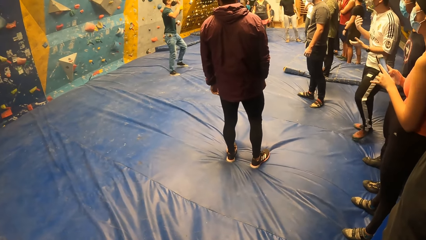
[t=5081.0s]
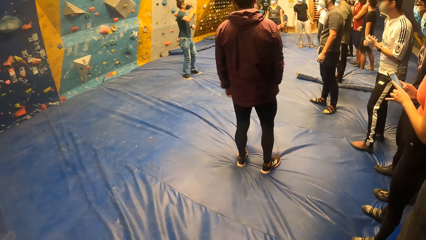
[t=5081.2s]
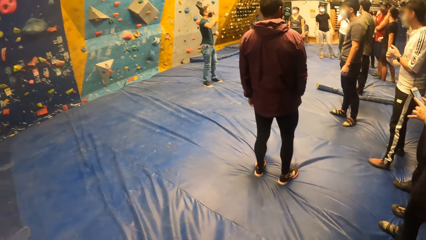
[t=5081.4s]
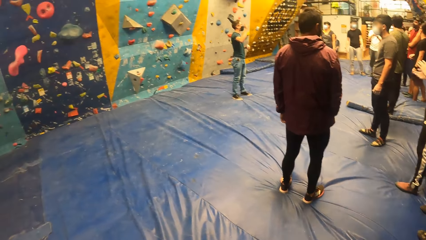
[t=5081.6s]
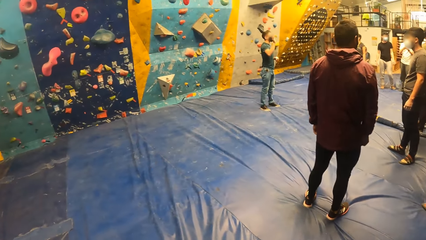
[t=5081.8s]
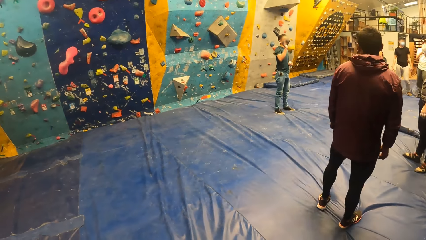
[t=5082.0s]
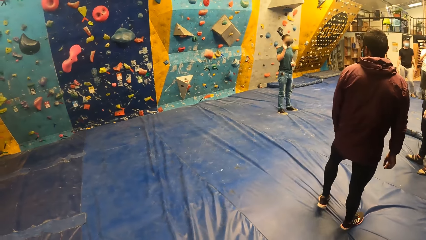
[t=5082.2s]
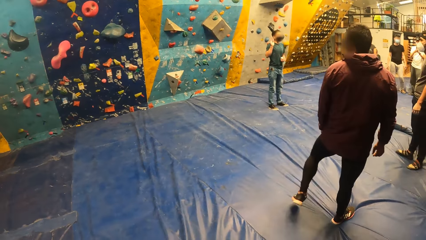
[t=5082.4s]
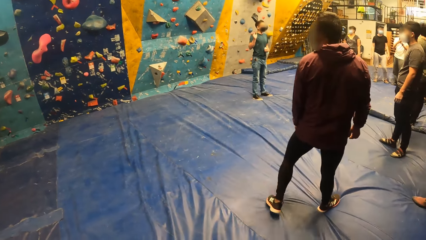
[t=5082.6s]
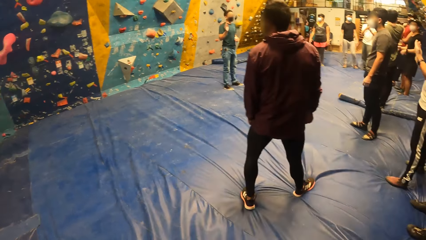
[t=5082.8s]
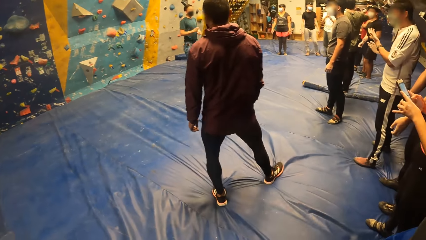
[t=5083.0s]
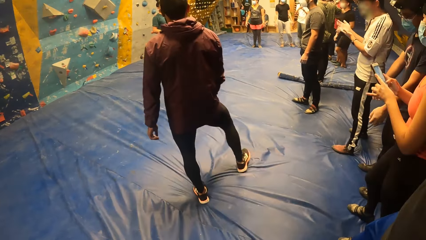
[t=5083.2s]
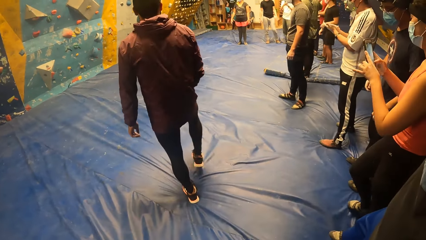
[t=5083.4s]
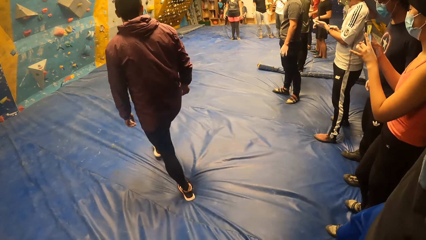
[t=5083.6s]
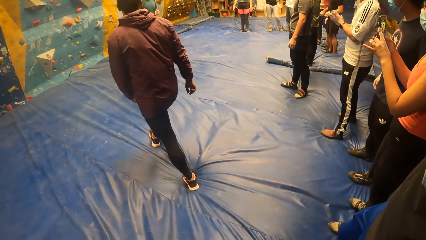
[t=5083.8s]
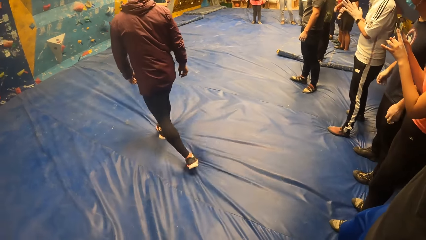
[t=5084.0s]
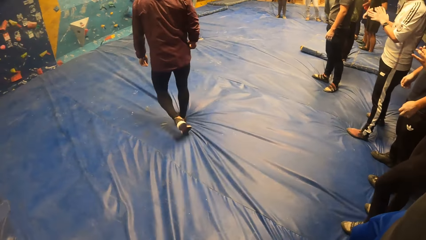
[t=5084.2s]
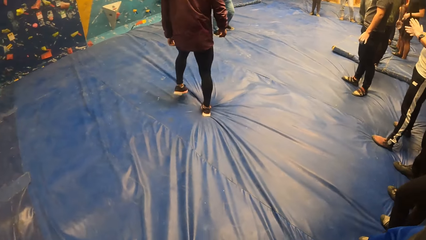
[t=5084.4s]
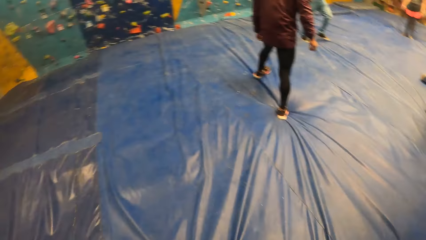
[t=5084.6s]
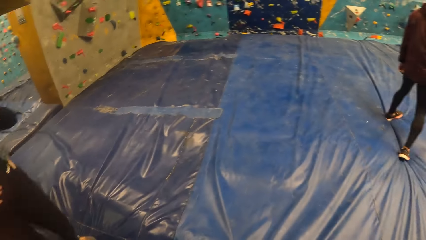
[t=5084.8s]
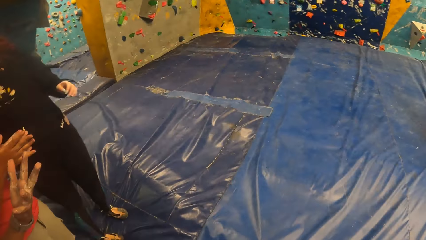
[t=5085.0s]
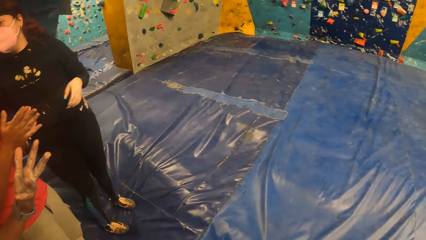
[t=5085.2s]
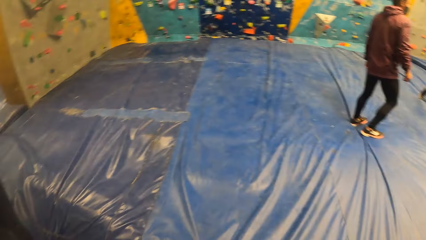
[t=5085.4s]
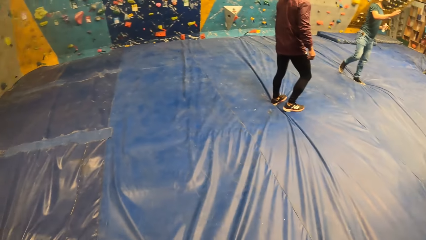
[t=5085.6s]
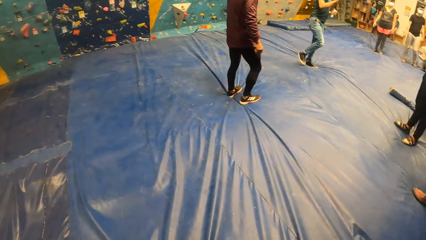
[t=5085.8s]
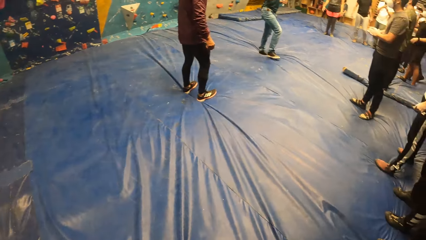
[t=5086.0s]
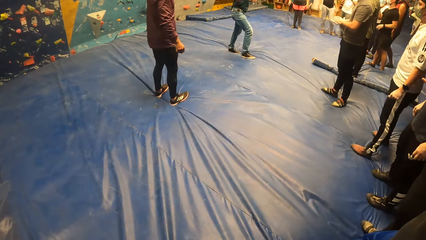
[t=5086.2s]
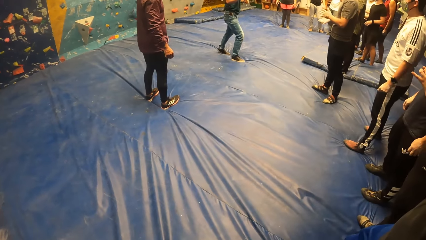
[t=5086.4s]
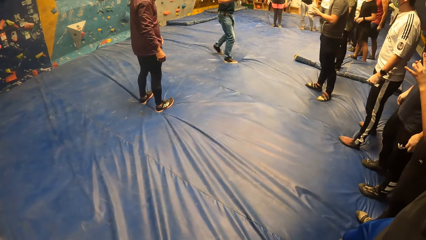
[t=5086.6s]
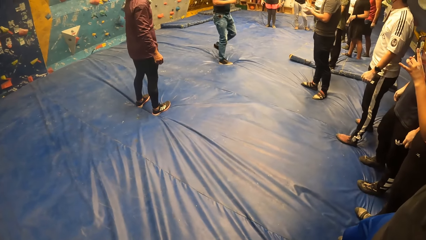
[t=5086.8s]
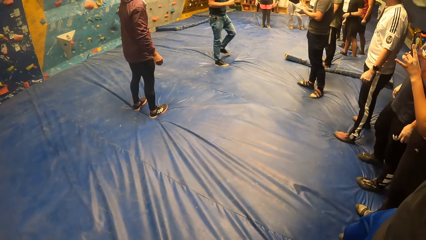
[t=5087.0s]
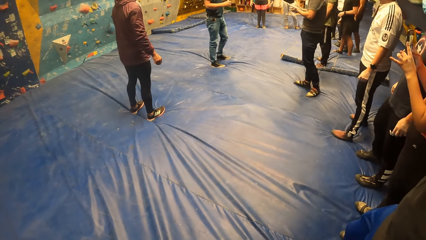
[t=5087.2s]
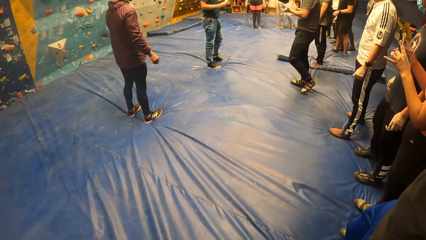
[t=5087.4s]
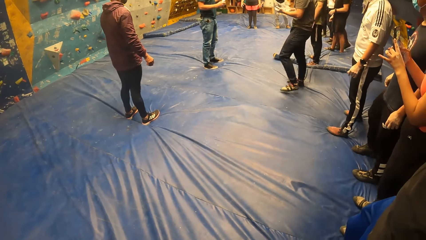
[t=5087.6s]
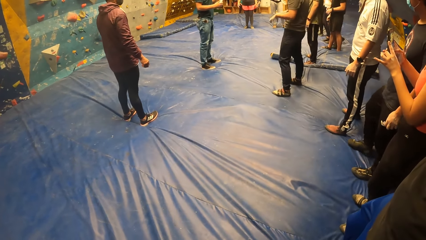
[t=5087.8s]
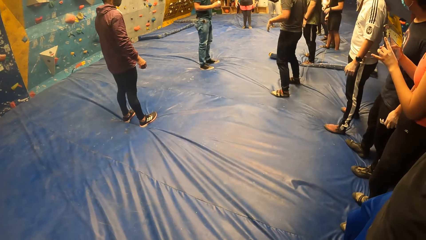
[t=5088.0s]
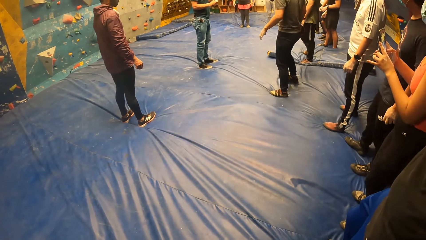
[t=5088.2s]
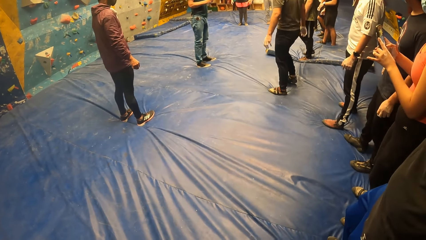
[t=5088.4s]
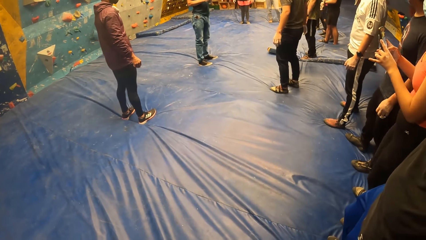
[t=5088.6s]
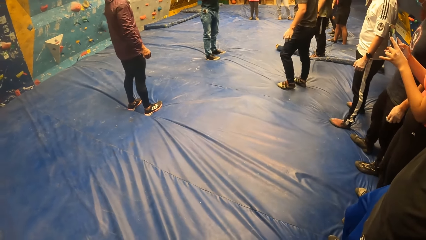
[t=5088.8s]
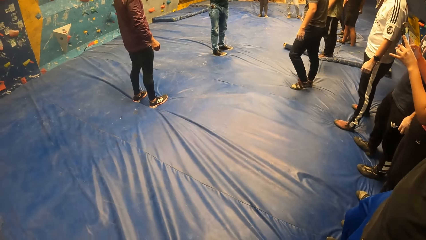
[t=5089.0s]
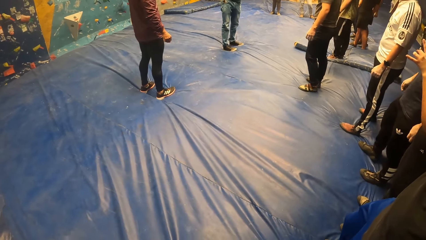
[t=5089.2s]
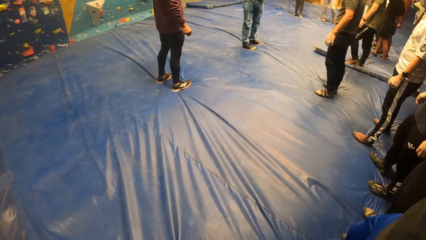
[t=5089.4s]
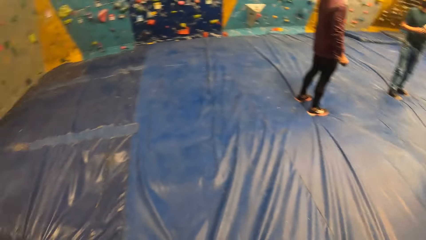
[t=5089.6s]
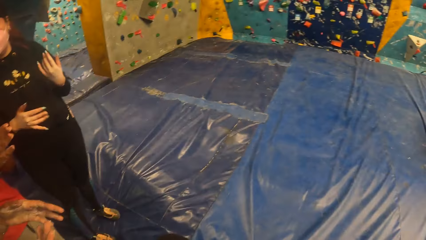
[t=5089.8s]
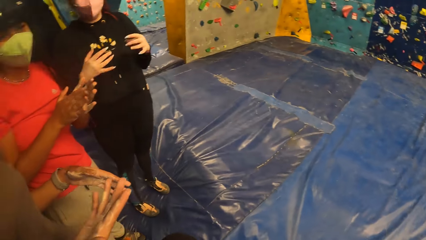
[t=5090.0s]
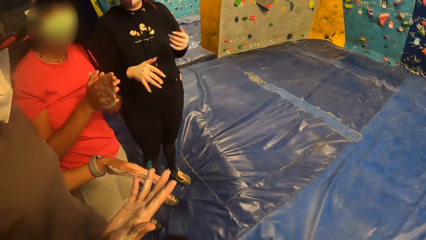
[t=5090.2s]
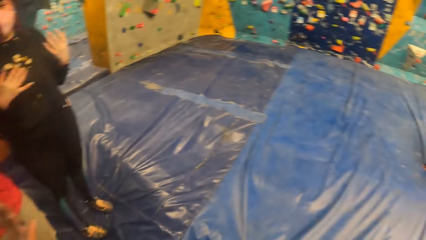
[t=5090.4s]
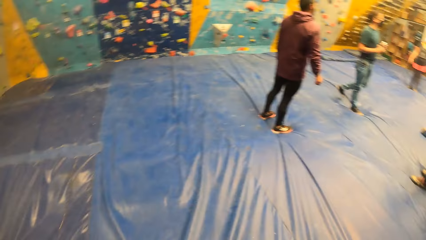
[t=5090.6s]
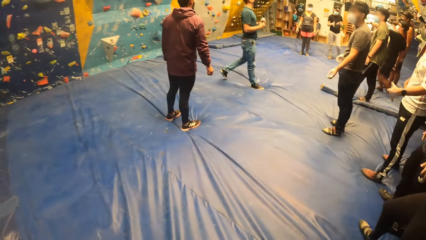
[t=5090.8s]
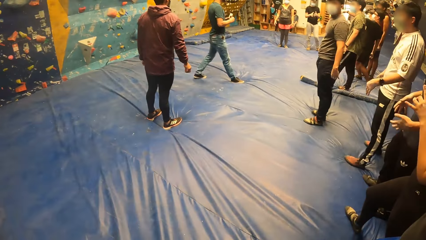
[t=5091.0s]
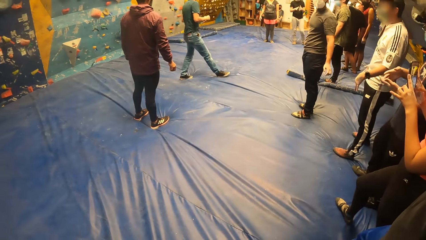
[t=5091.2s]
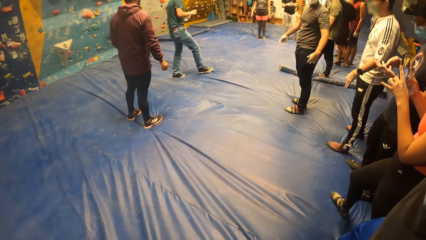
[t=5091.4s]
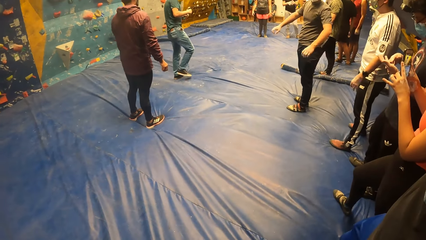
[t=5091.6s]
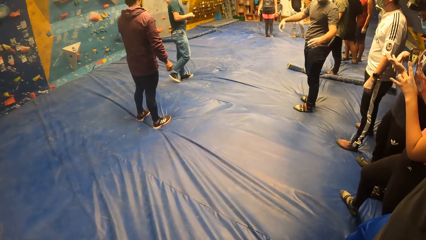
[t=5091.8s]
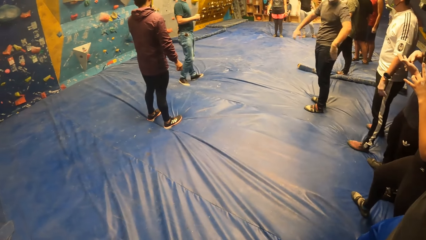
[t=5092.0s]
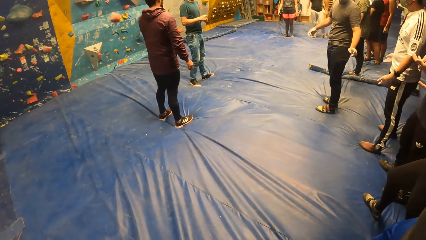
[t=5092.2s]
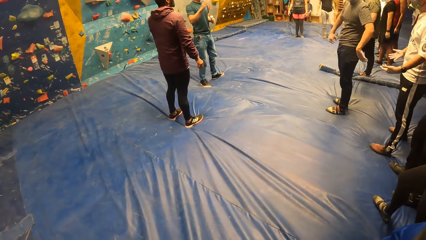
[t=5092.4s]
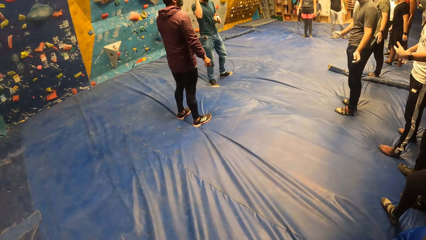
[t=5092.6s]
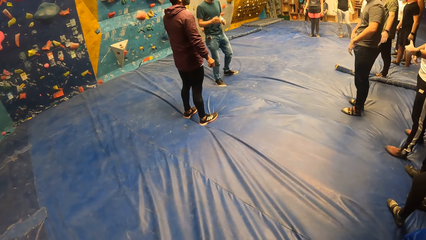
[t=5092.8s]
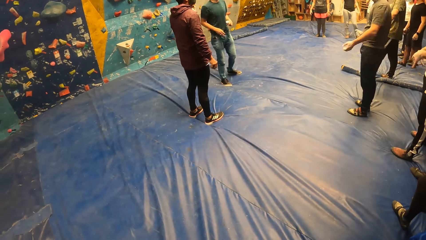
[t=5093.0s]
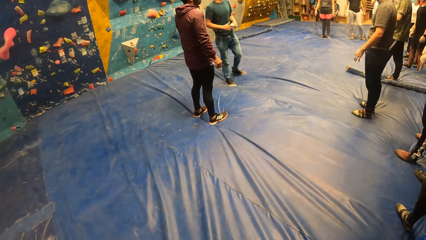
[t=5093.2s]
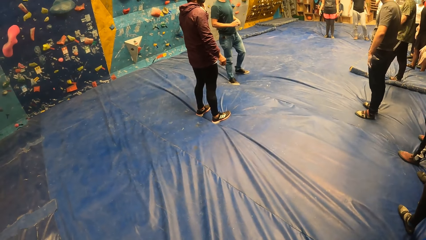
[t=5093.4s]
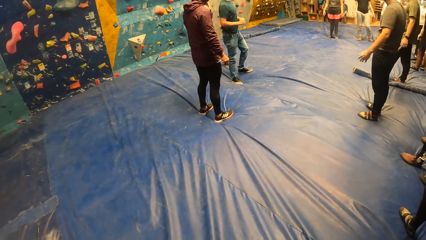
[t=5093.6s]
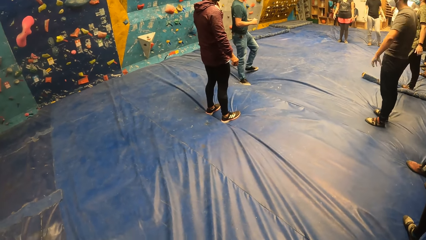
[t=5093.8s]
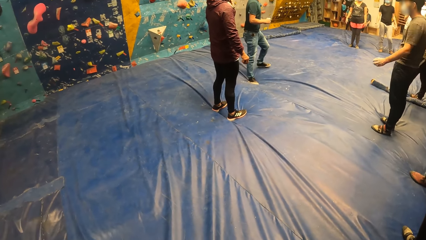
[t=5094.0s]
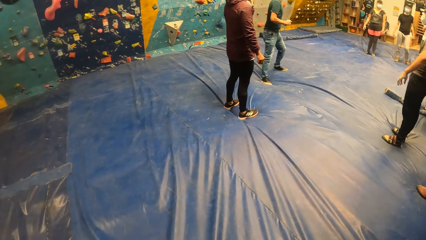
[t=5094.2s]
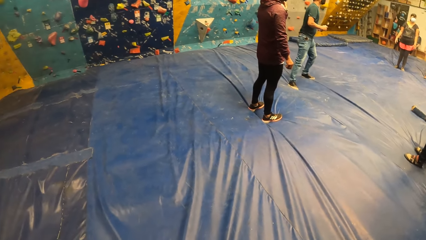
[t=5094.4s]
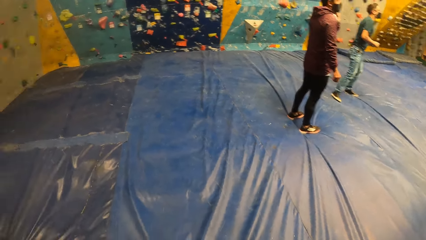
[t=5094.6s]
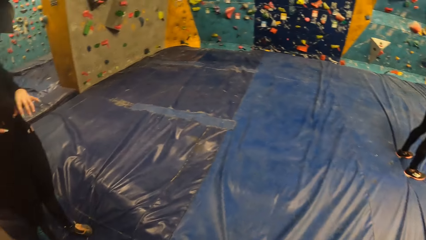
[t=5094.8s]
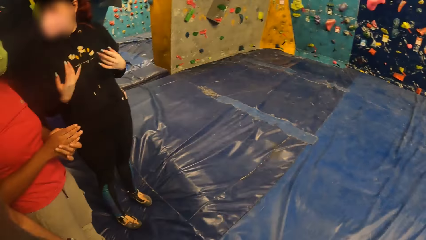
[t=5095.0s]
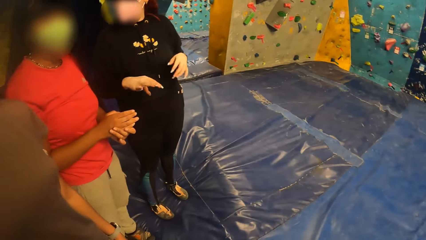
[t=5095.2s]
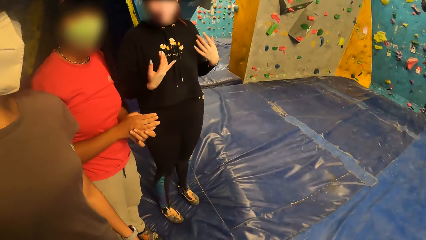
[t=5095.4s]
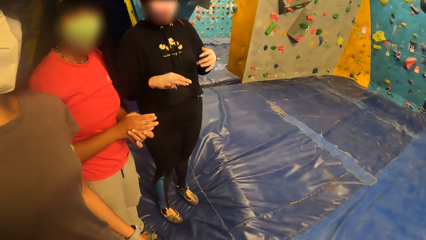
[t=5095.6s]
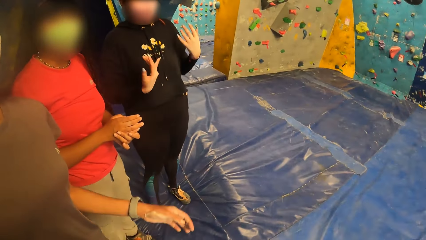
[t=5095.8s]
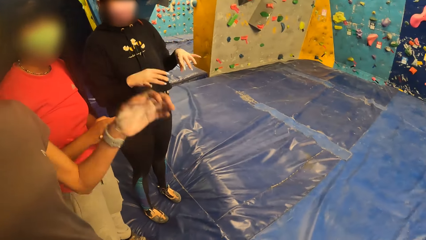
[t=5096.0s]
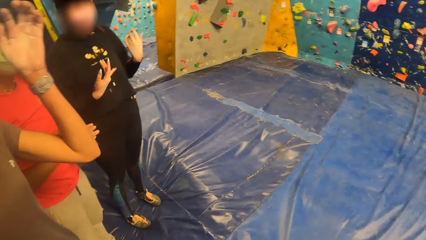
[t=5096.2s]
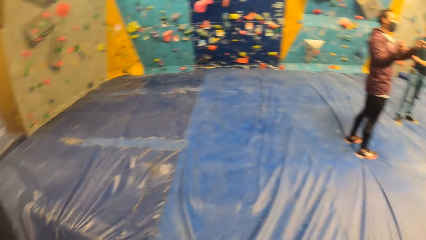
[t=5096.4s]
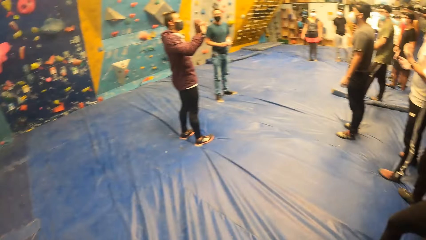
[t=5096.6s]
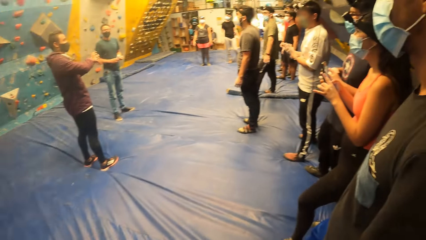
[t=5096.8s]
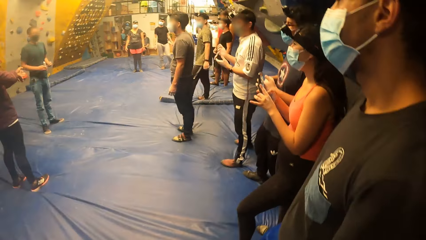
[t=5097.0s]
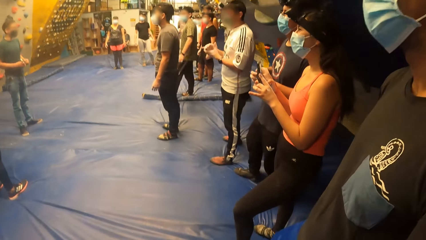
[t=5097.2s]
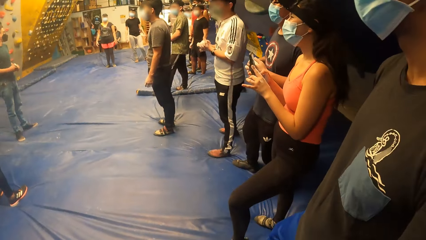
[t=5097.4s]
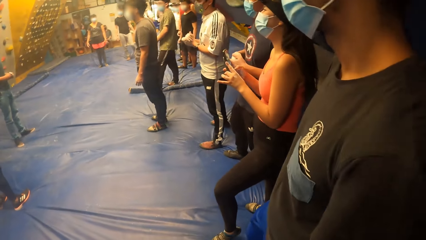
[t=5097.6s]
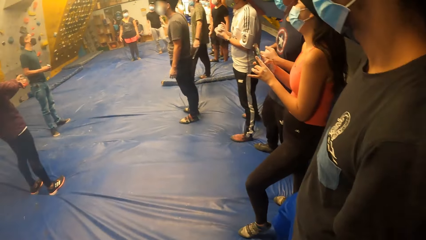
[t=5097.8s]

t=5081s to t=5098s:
The woman operates a phone with both hands.
